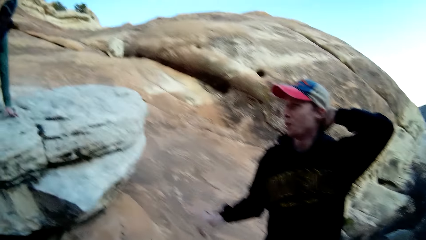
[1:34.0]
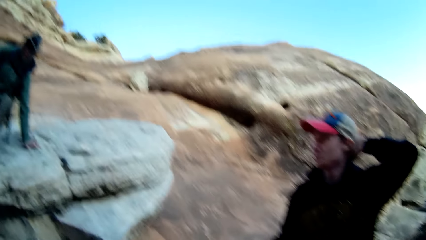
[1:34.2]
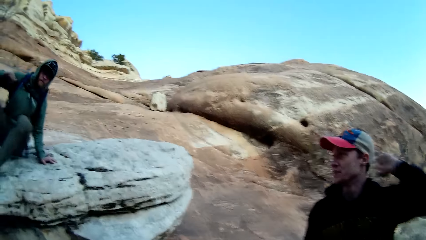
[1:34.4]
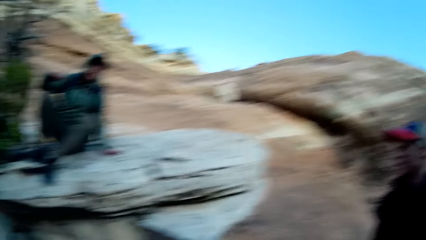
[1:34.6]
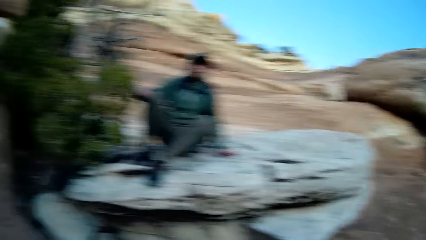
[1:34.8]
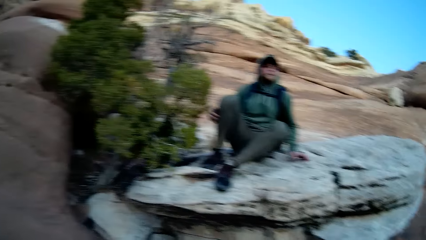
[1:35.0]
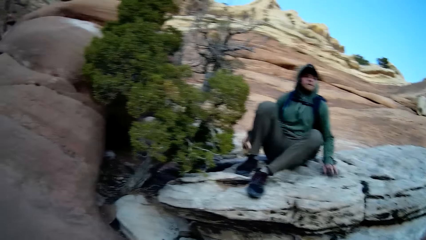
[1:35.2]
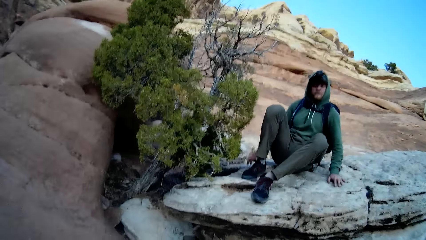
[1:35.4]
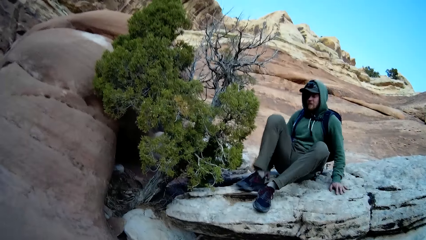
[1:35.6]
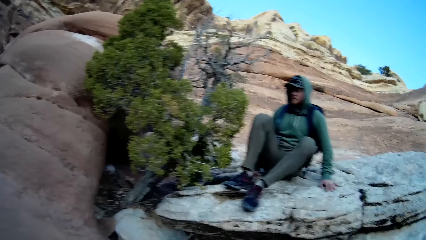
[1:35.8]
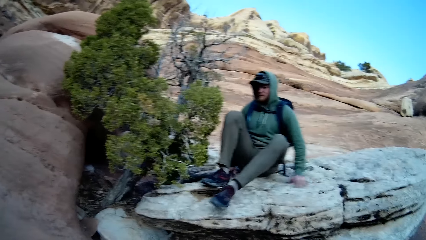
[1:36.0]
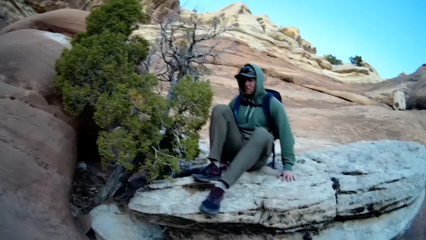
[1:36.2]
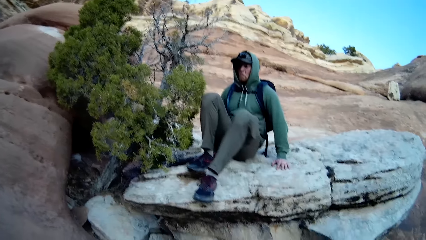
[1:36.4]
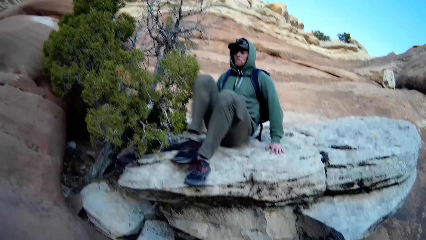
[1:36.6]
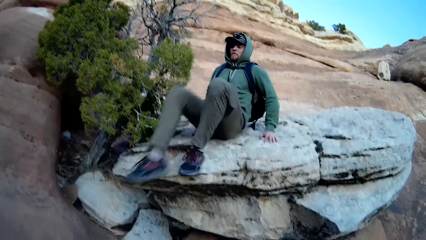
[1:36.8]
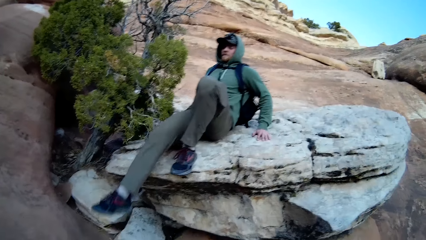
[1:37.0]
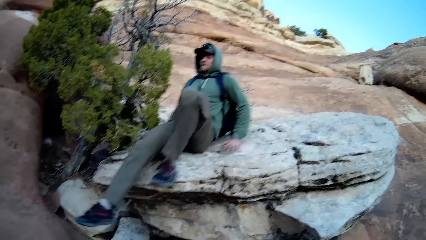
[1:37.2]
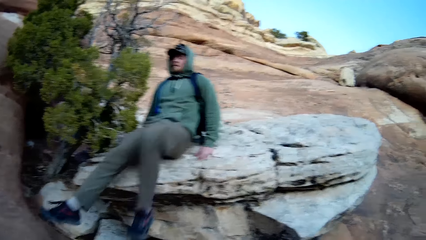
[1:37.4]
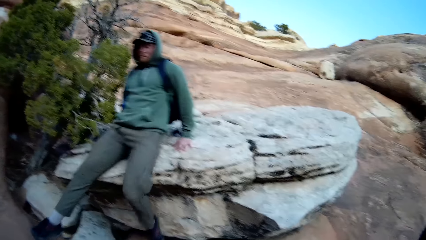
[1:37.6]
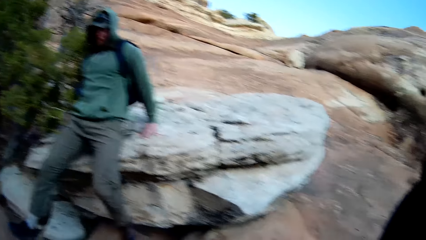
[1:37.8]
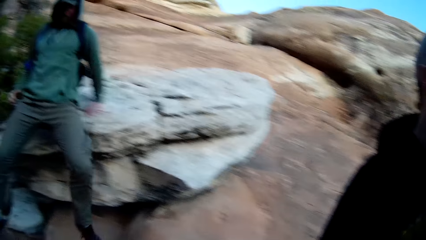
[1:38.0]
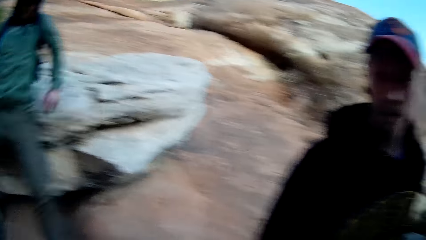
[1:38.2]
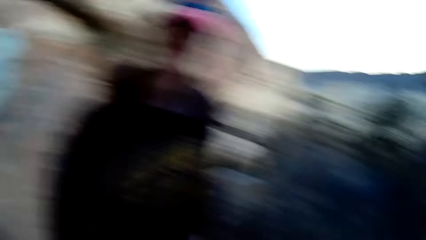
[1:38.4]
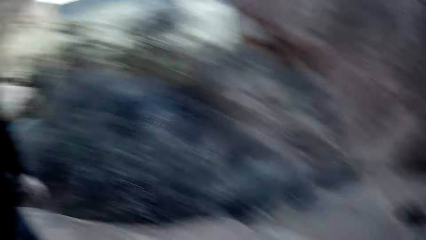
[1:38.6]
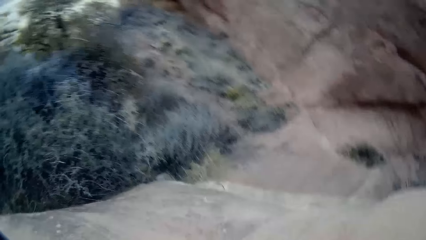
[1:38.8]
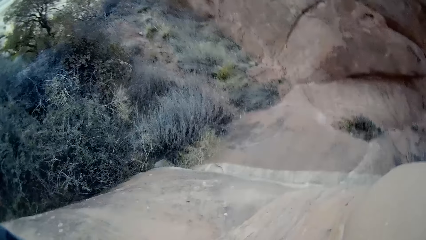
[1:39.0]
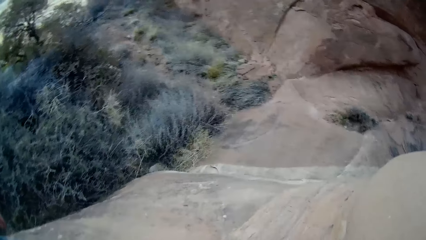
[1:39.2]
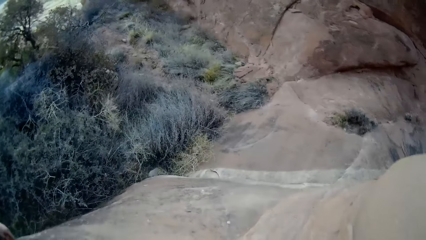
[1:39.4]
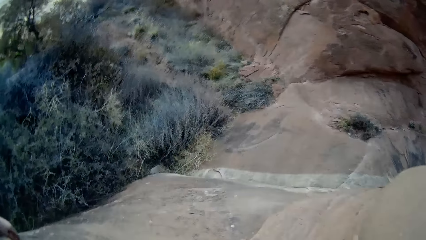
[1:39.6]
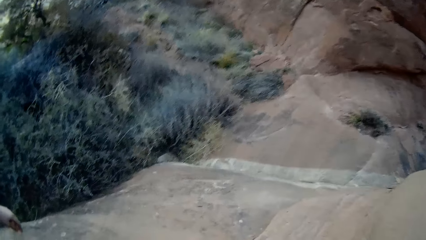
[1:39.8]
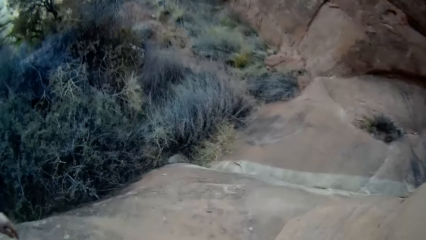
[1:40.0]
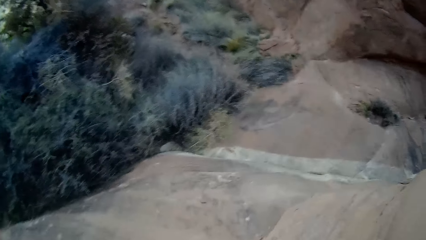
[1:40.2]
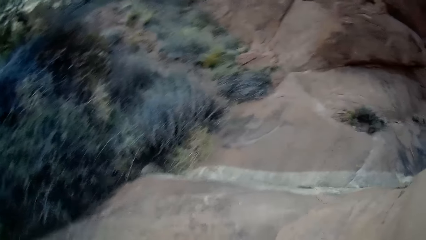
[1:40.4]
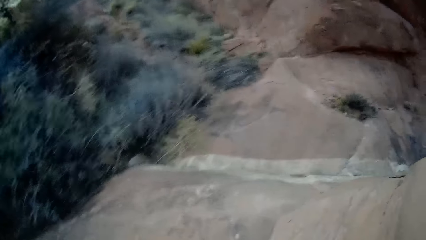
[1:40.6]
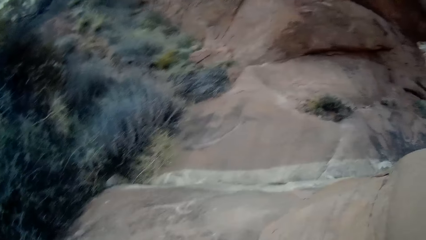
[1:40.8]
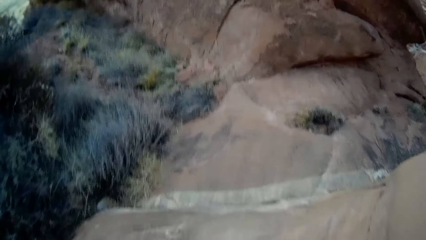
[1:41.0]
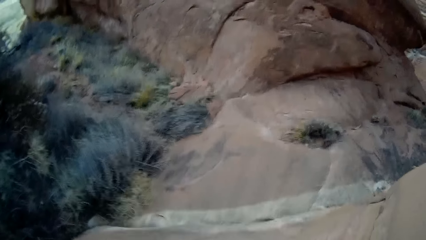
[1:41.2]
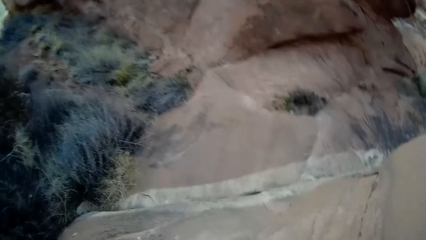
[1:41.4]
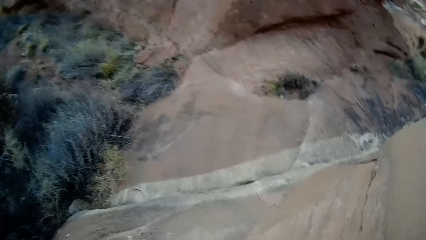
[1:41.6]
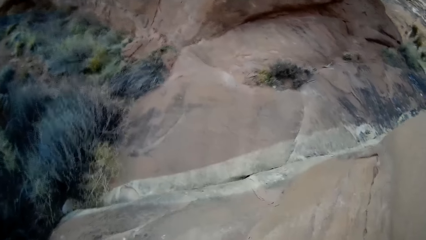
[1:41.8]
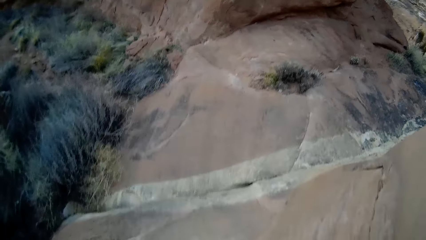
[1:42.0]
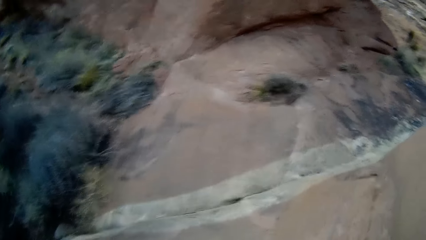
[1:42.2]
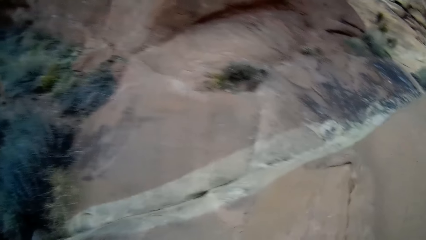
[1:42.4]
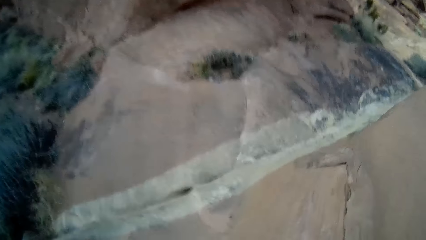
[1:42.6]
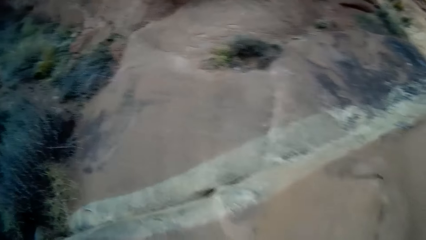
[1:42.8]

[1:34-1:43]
A person crawls down the rock. The camera wearer looks around the rocks. They walk down the rocks.

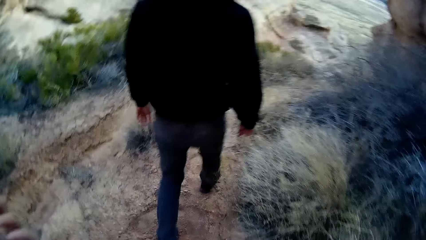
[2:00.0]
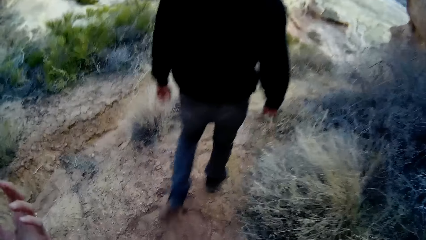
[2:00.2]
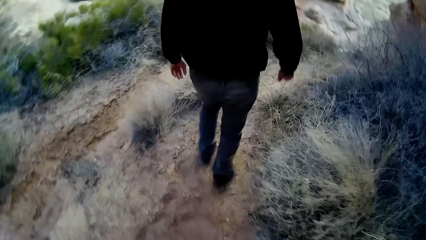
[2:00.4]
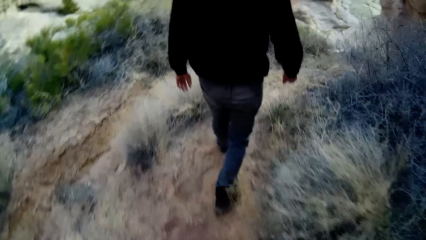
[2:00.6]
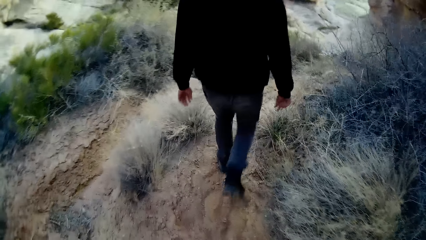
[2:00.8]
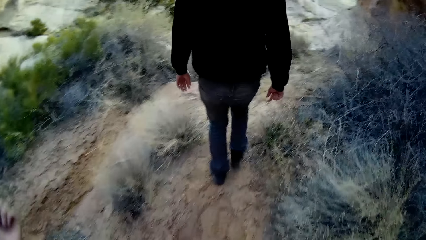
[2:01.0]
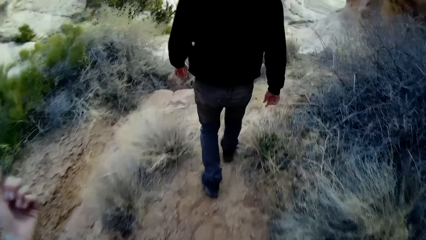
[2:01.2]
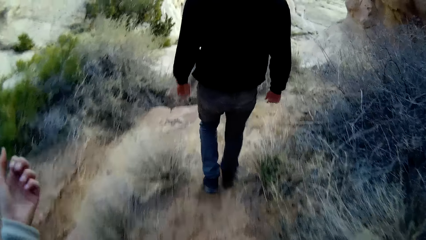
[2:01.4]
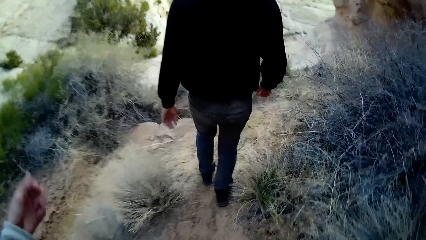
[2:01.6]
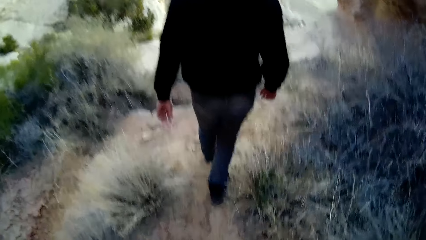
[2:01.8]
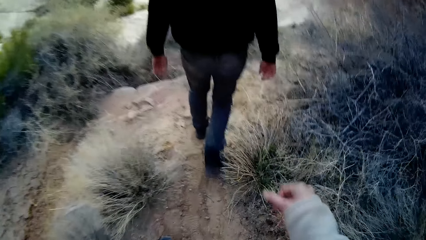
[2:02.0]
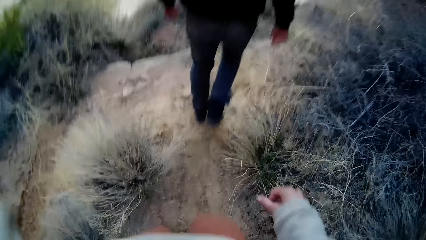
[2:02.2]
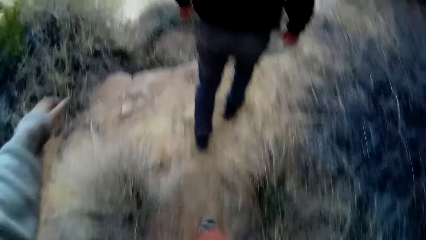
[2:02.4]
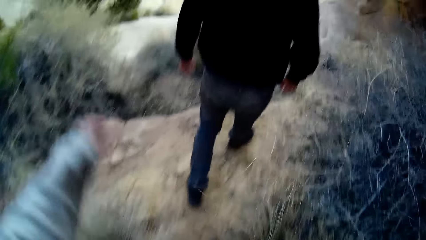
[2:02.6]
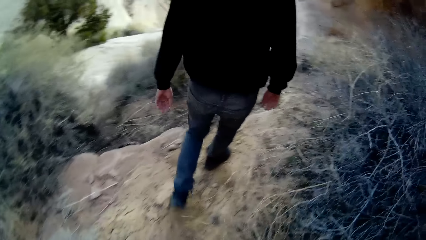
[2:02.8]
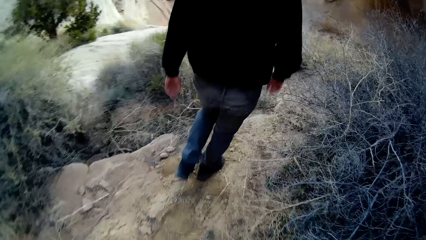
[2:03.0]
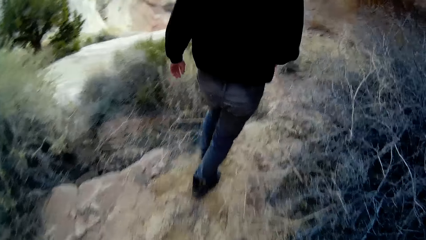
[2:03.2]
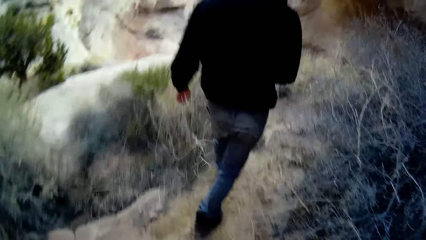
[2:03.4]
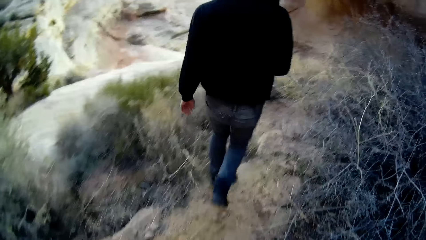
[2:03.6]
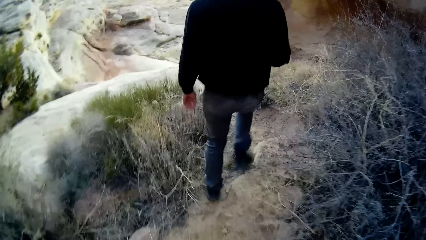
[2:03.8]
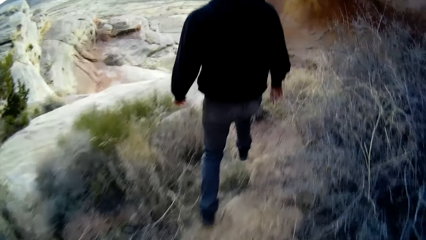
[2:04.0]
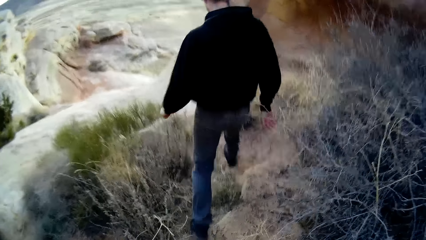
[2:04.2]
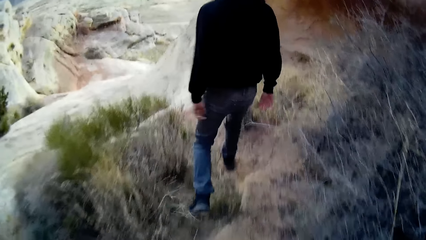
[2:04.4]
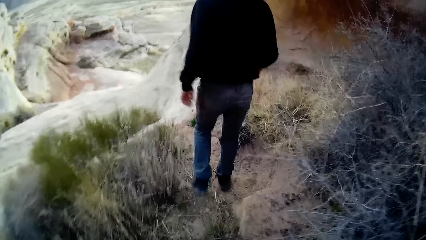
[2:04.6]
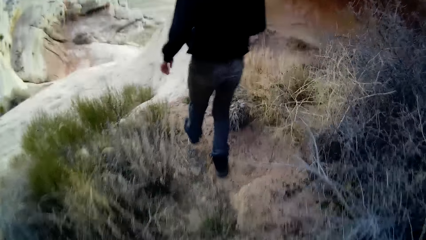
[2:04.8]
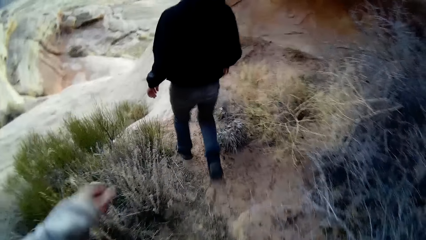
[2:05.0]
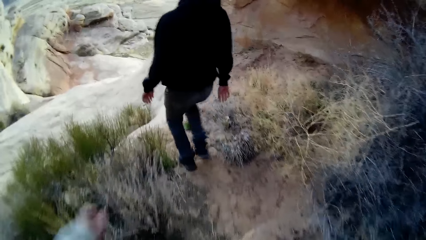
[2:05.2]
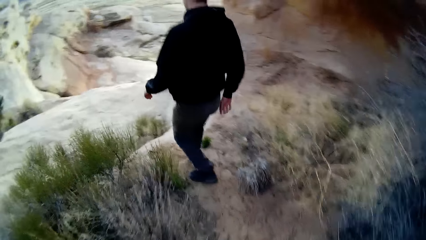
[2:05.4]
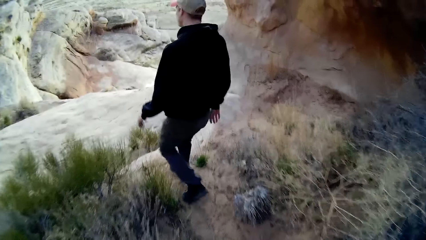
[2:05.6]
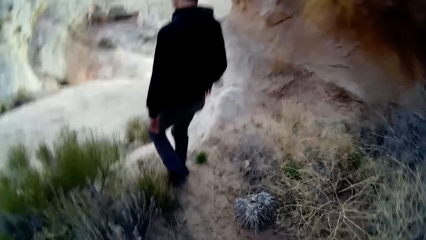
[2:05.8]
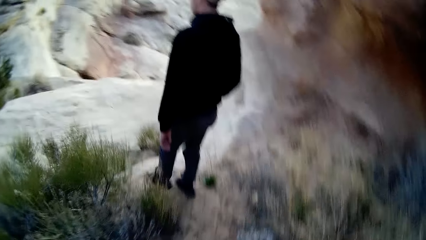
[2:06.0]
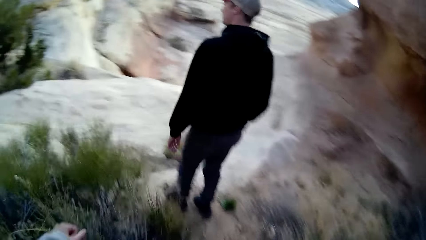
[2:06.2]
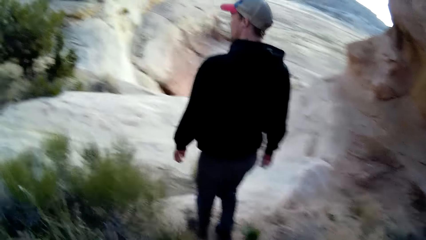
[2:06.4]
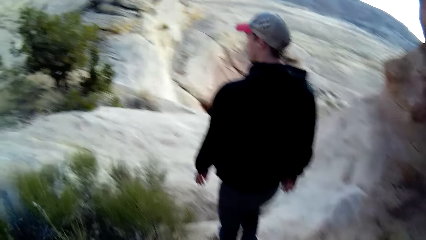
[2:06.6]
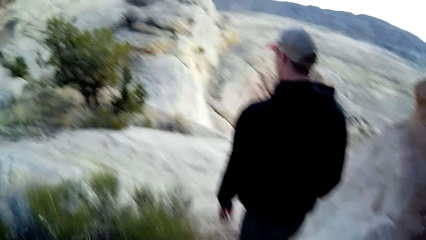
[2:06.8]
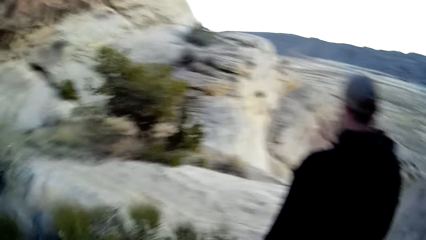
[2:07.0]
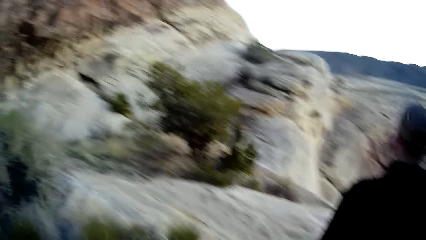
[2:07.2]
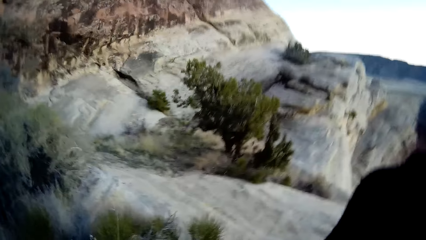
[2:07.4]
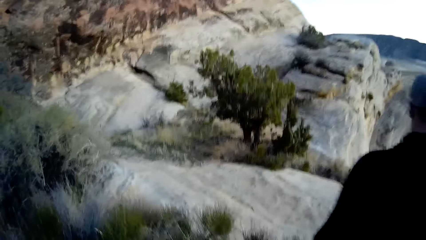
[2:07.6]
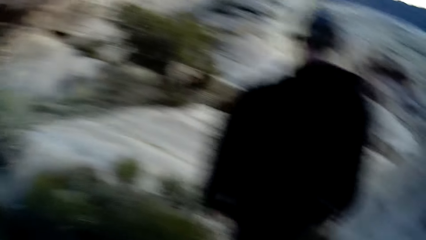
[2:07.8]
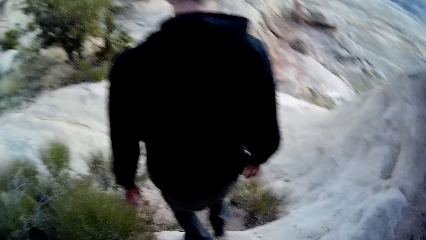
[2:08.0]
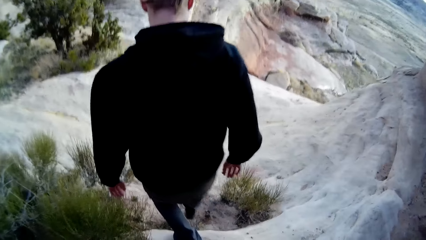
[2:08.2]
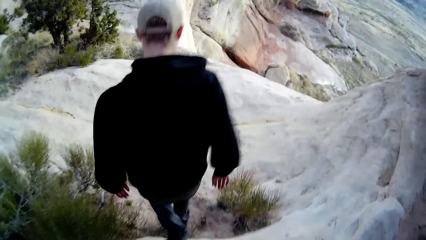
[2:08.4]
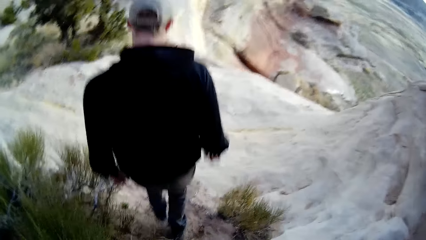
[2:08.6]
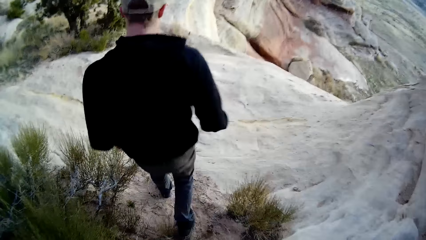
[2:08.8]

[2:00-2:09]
The camera wearer stares at a person. They walk down the rocks. They stare at the person.
